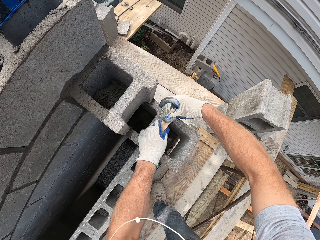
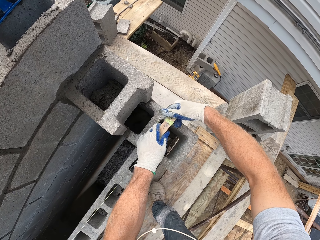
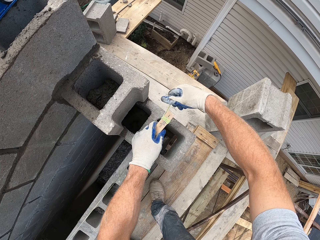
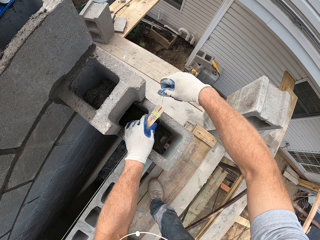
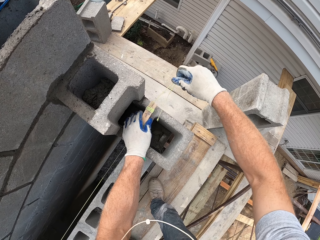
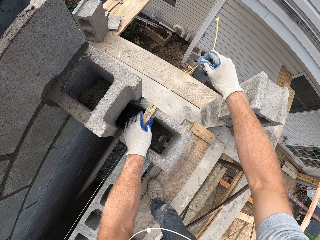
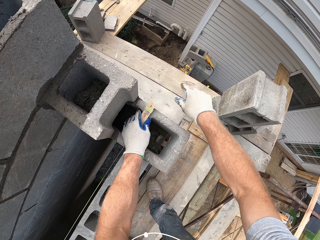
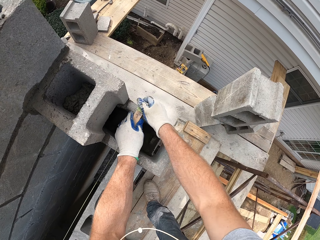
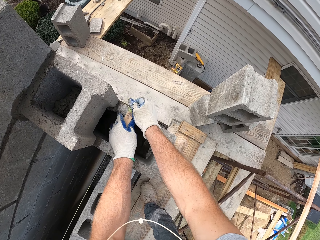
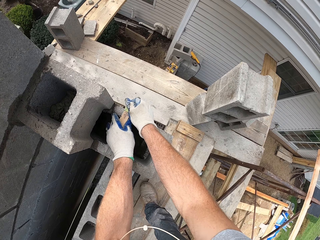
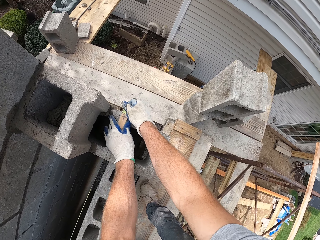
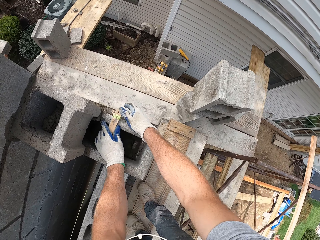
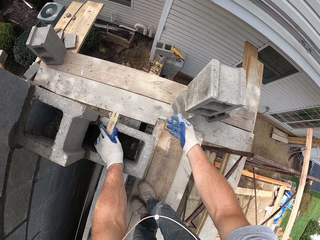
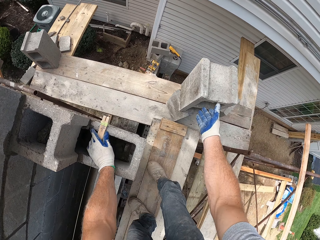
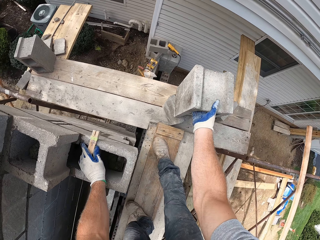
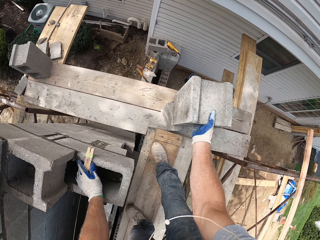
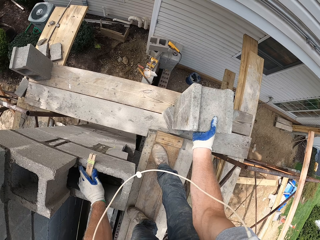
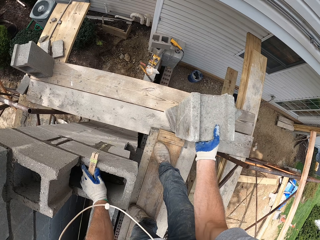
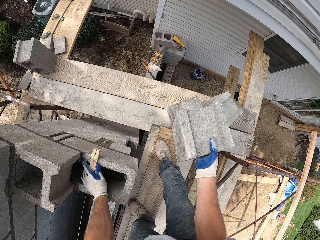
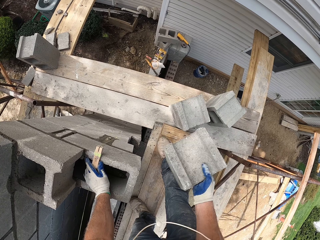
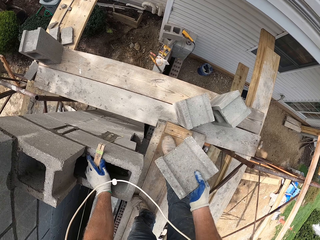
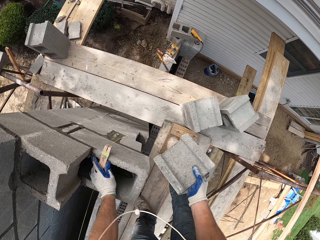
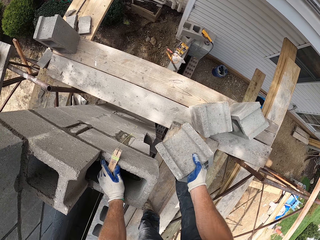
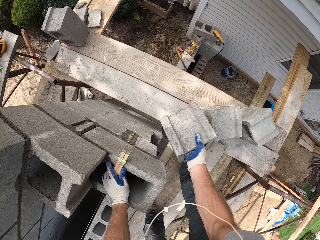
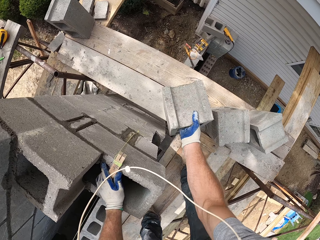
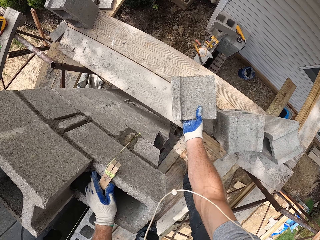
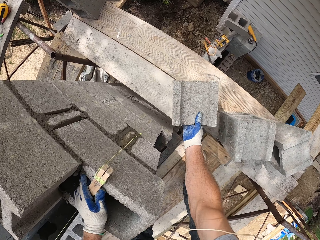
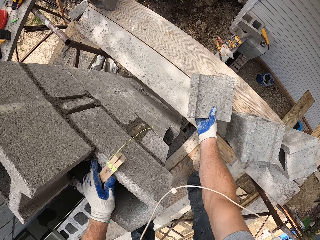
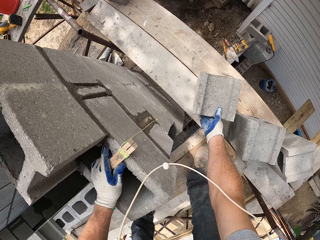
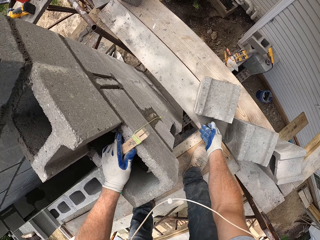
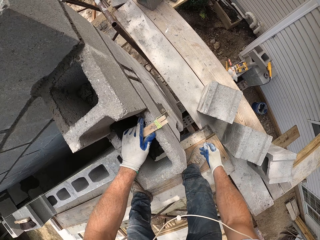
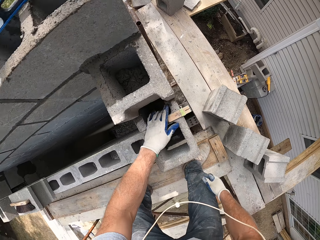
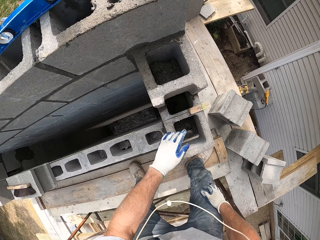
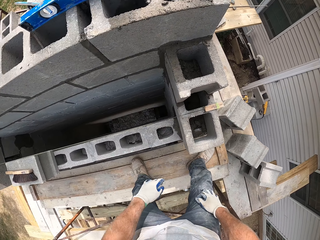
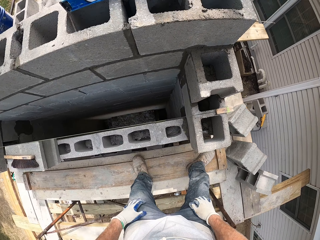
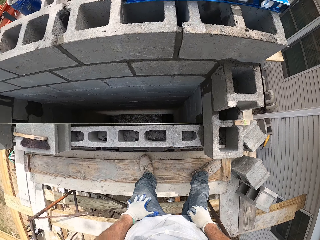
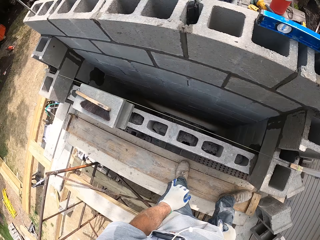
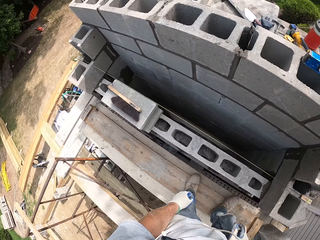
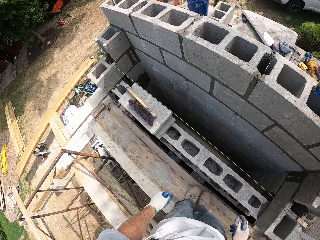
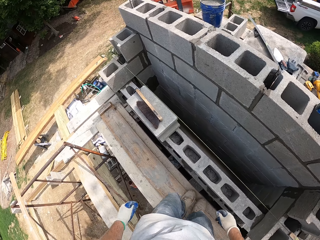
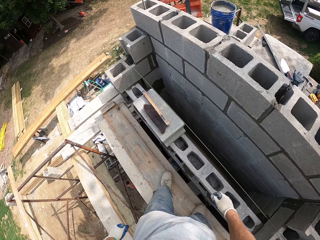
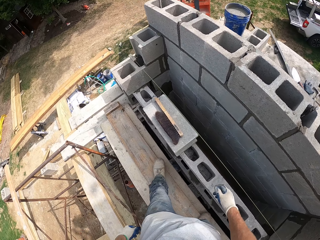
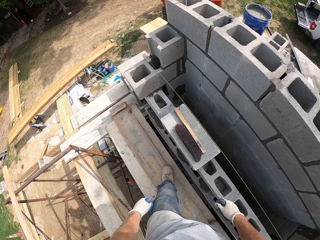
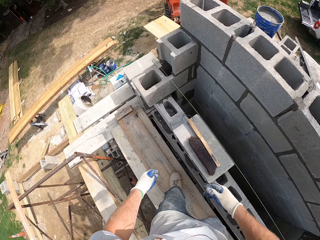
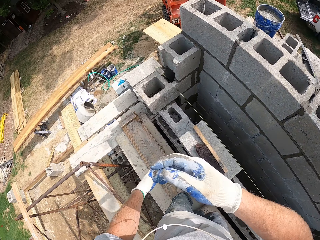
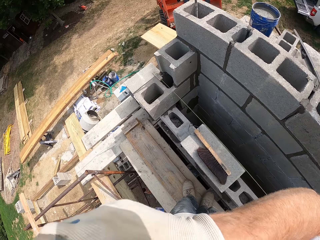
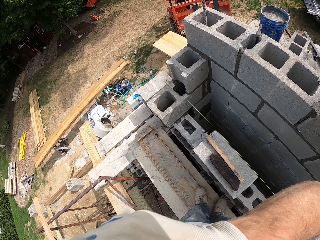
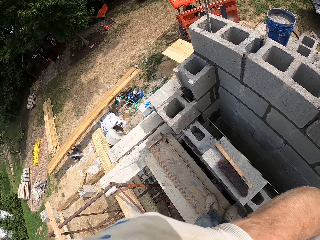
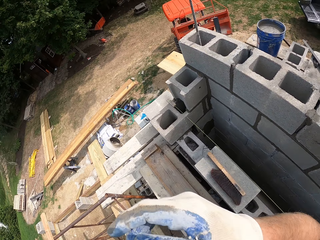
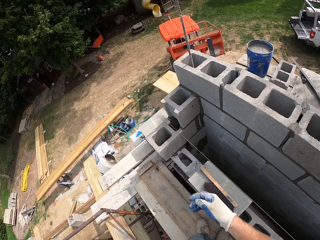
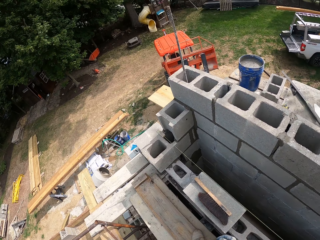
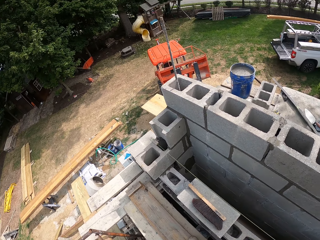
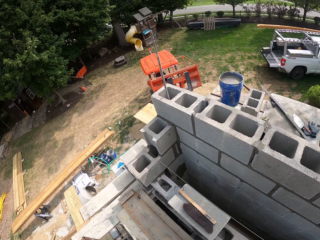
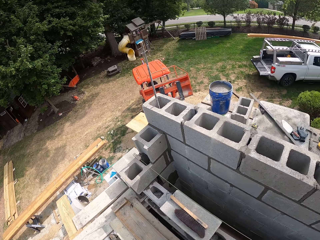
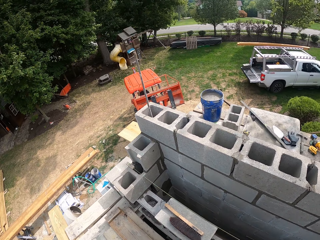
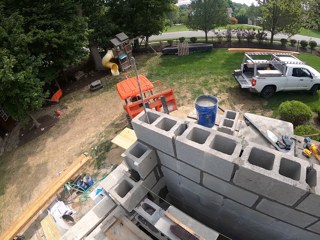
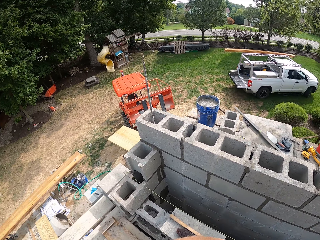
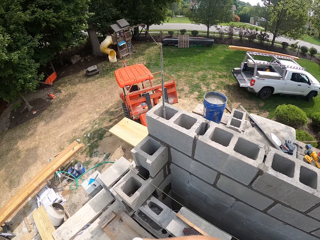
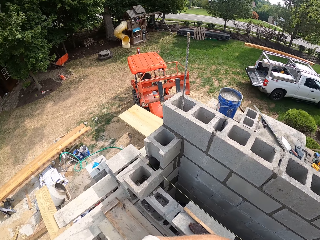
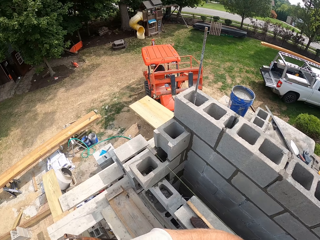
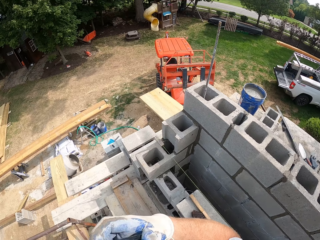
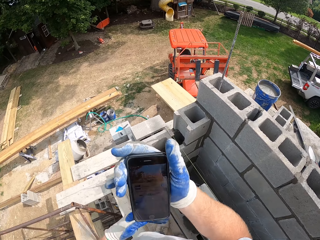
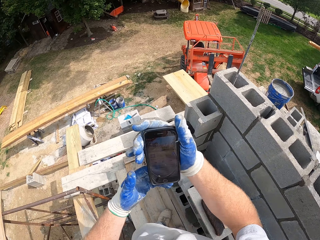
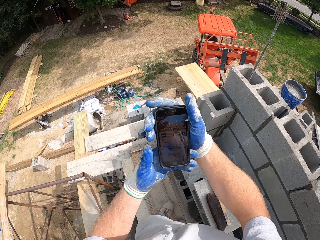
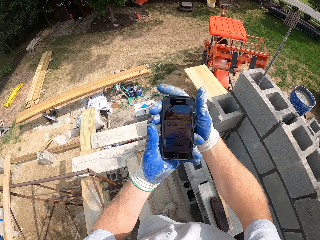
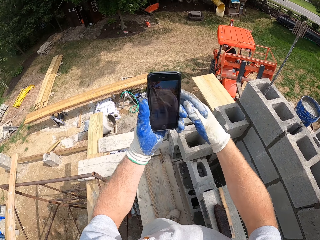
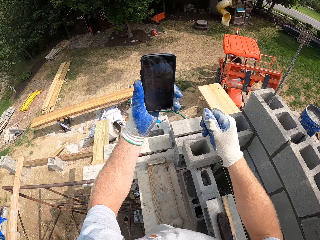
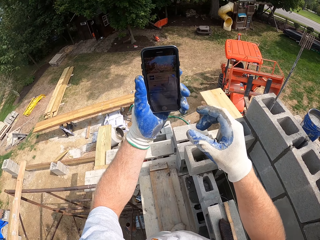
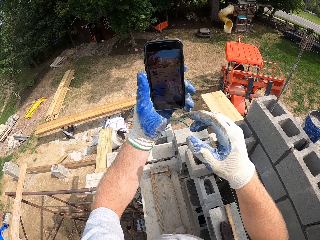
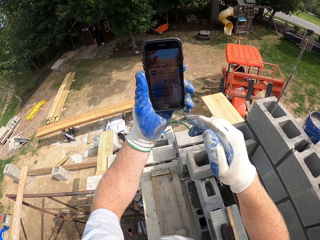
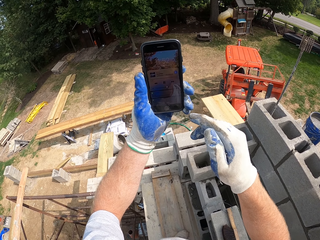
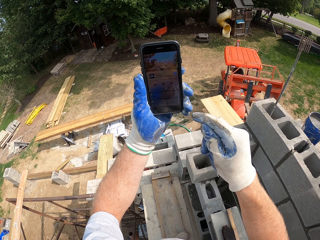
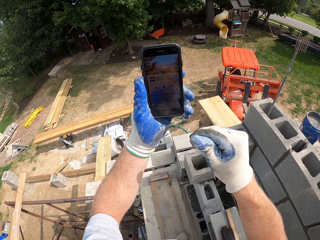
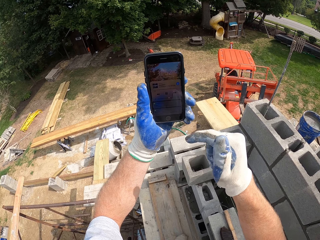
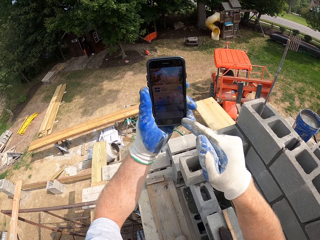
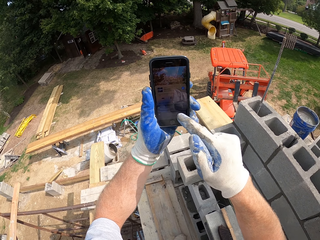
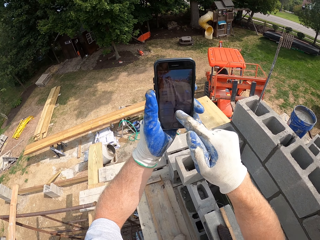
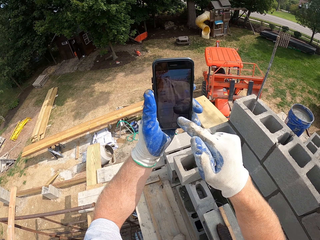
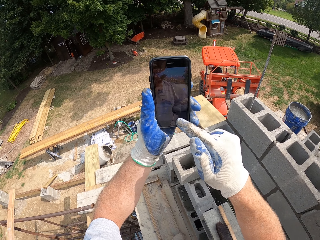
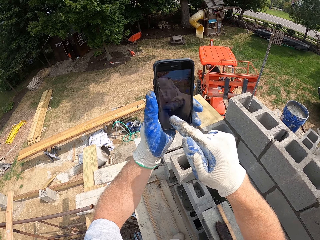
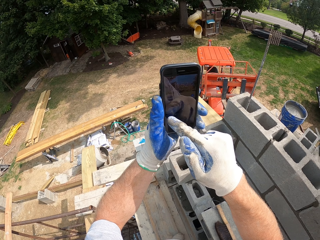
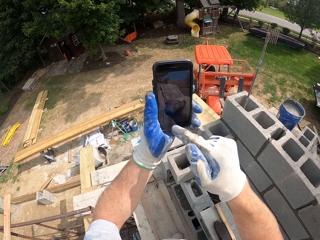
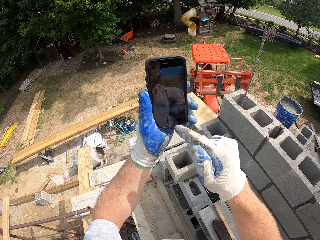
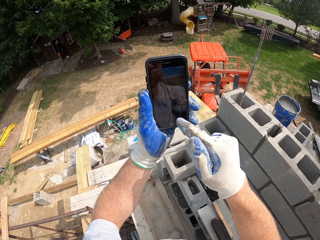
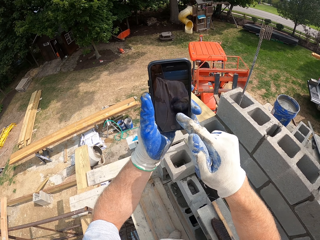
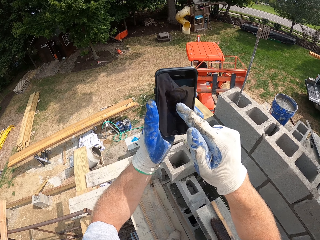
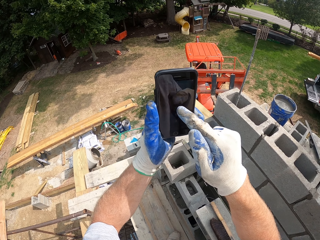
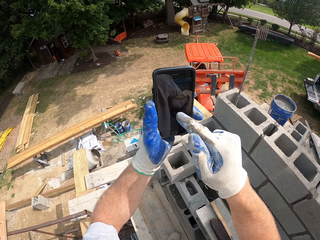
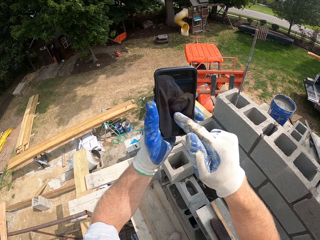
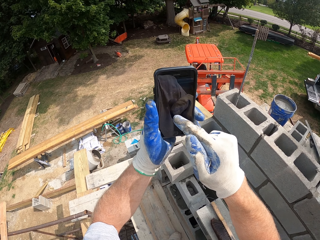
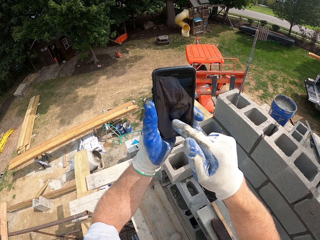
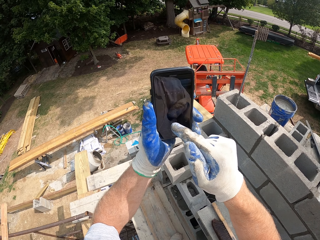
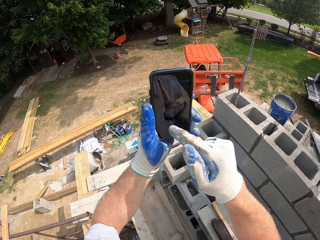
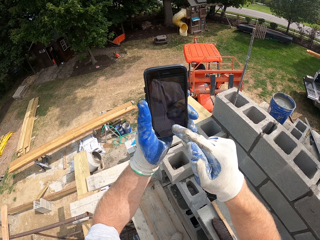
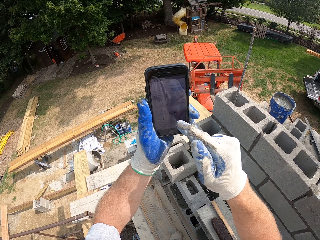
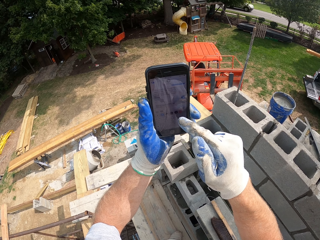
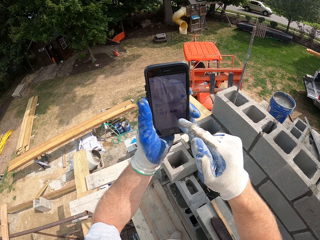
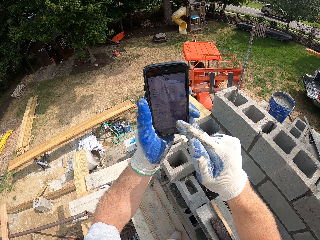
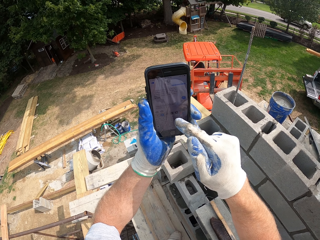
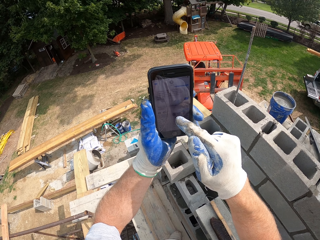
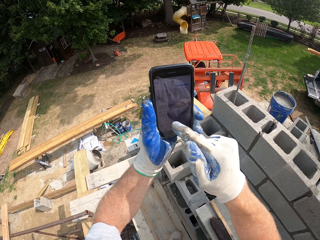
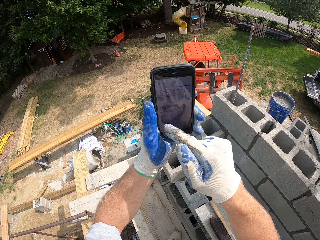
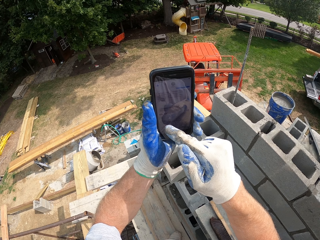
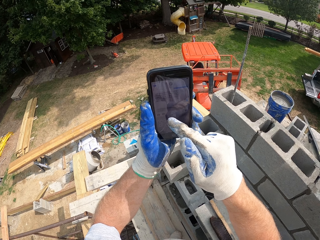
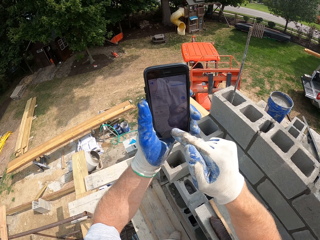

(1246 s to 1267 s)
The camera wearer picks up the block from the top of another top. He drops the block on the wood. He walks on the wooden pieces. He touches his face. He looks at his phone. He operates his phone. He touches his phone.
